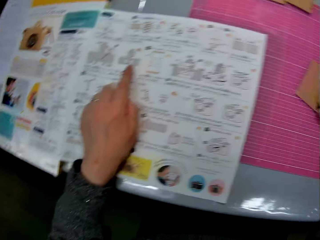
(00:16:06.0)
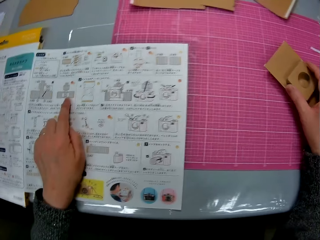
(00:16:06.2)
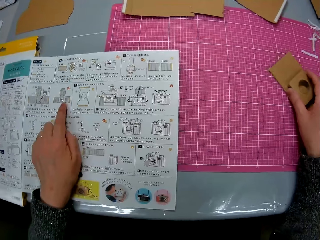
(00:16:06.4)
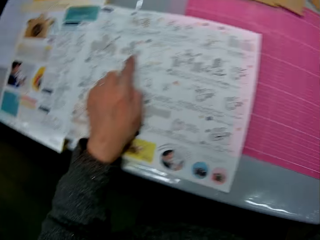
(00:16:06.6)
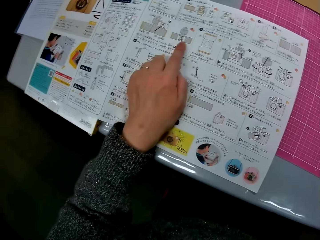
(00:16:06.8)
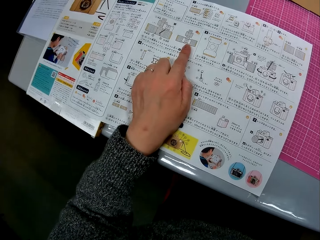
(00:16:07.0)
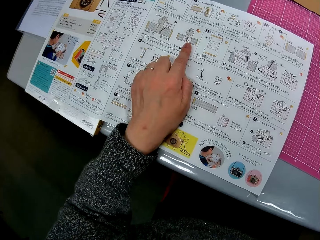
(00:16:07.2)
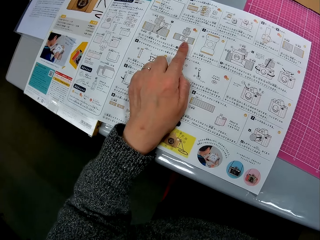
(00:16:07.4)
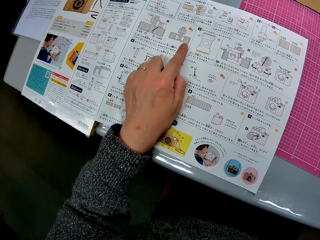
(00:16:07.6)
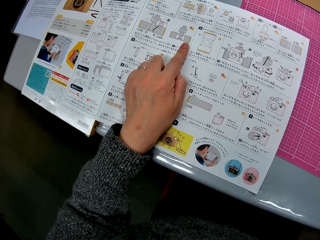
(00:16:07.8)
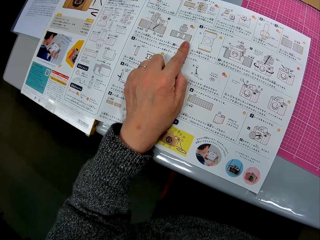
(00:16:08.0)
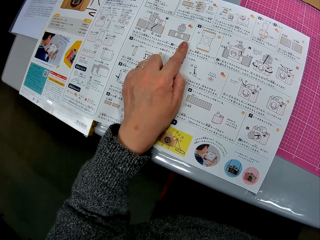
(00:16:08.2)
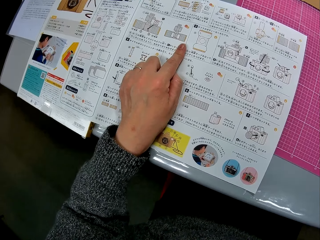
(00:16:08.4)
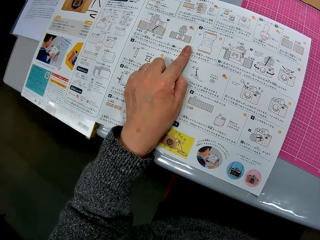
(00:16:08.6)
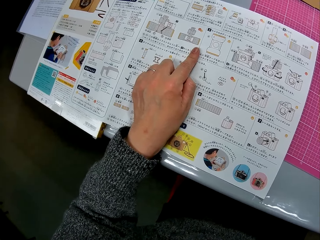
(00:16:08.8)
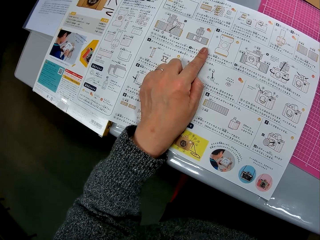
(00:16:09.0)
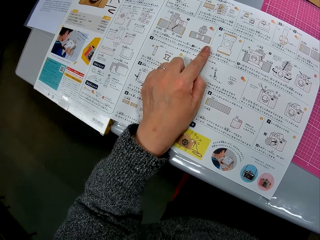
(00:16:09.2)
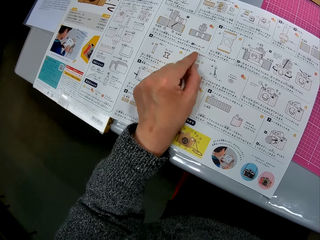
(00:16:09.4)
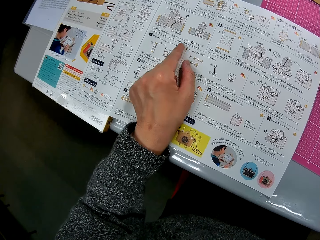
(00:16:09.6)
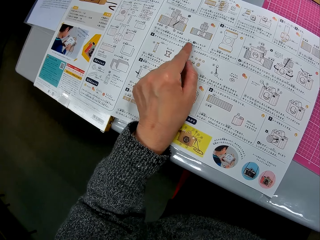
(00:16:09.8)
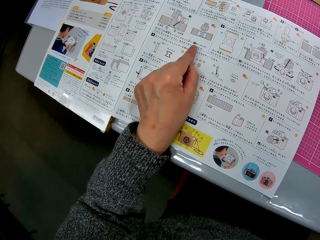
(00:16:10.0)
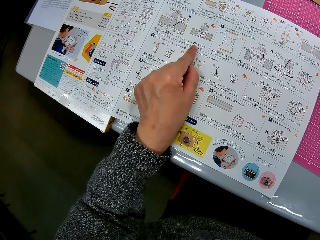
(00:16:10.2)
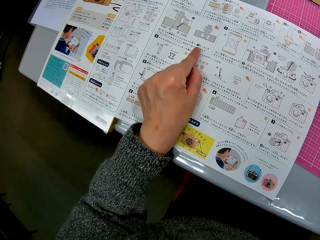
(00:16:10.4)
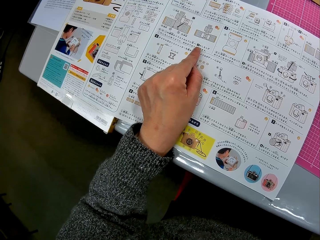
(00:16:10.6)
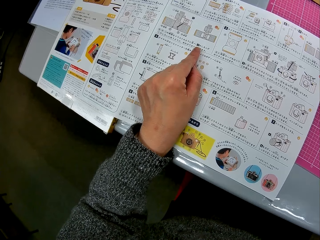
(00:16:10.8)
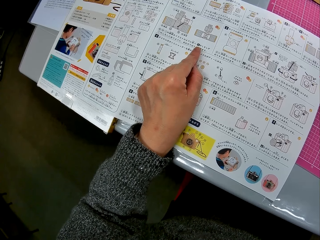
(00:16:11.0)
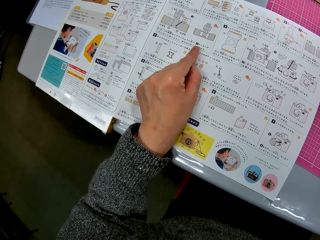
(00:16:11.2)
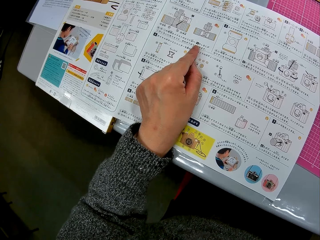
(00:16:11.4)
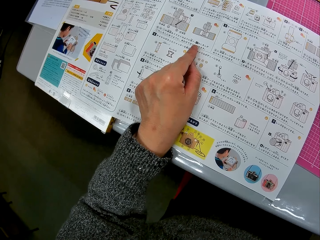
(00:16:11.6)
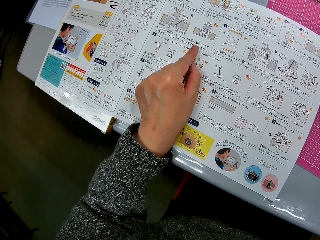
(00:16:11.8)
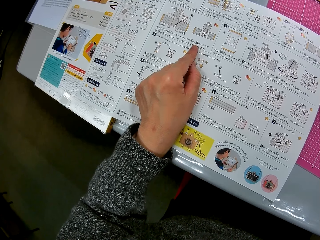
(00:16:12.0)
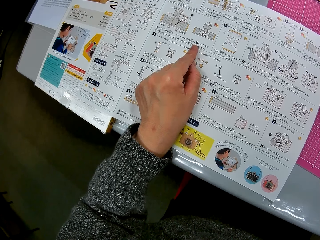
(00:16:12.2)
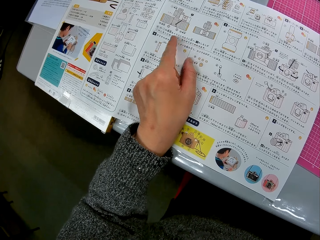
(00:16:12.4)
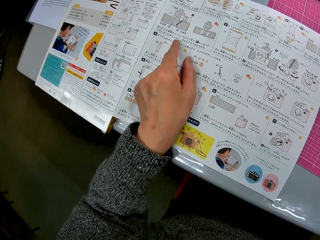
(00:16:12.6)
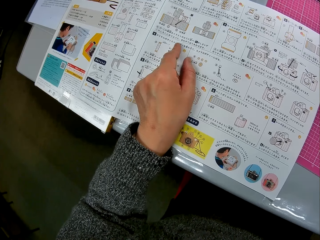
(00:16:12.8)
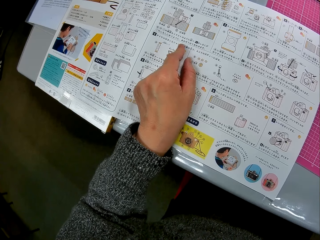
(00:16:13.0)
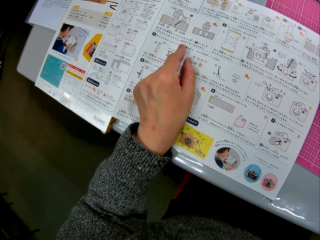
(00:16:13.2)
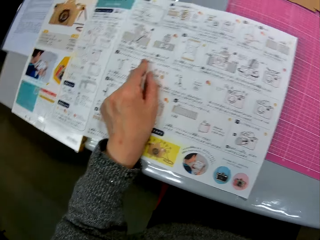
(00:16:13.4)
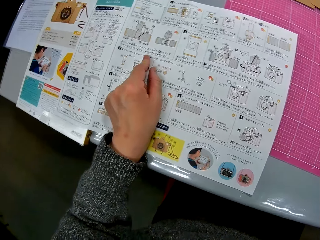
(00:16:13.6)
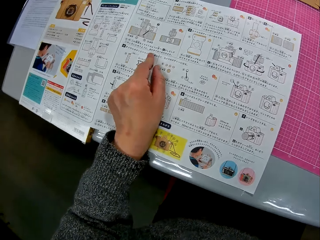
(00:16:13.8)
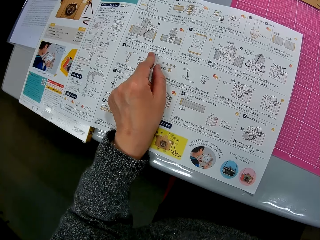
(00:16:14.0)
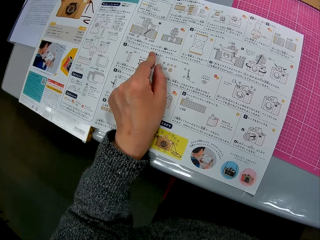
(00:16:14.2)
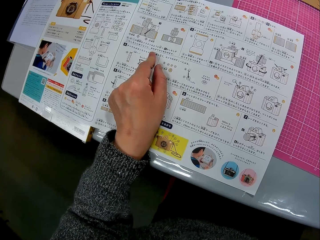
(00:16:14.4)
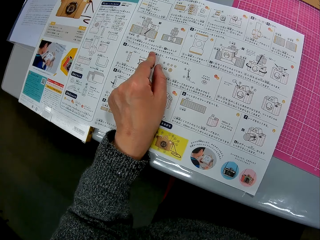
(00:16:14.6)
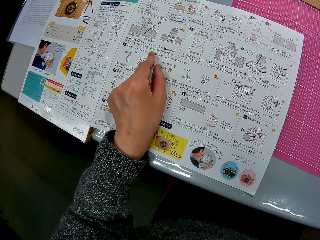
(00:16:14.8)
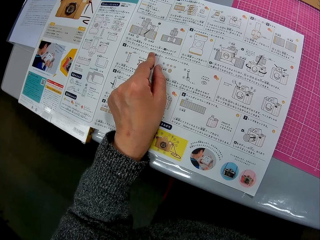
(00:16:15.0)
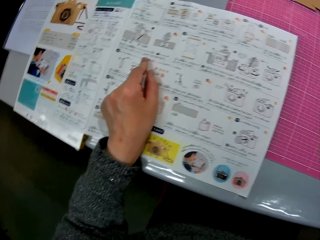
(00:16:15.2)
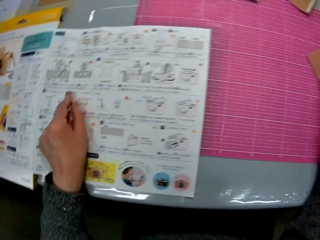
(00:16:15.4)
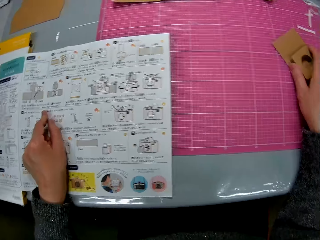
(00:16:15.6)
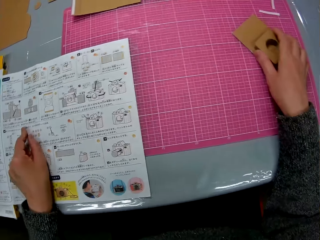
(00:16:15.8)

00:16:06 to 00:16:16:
The camera wearer puts the manual or book on the cutting mat. She drops the cardboard model in her right hand on the table. She turns to the book on the table. She looks at the manual.

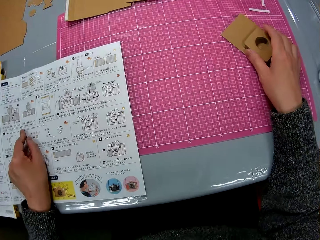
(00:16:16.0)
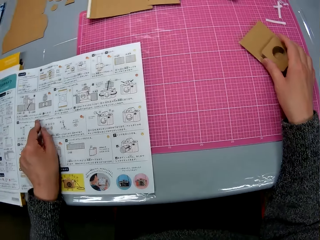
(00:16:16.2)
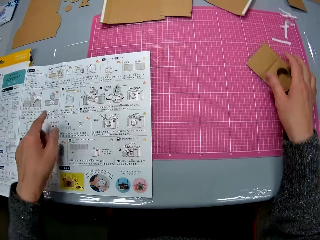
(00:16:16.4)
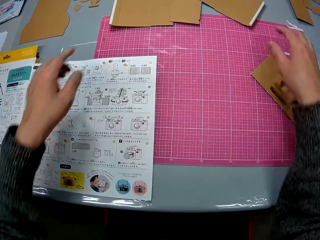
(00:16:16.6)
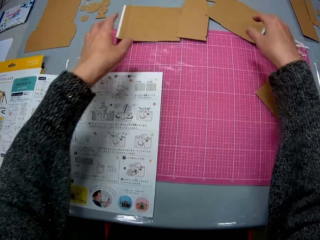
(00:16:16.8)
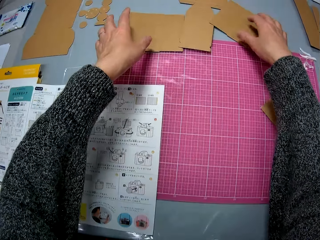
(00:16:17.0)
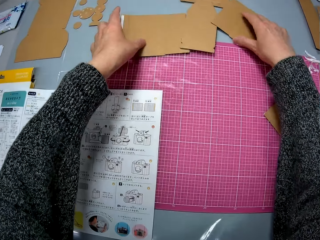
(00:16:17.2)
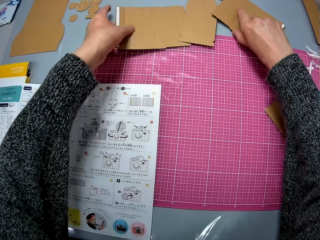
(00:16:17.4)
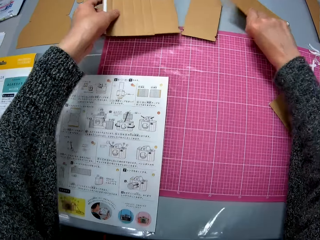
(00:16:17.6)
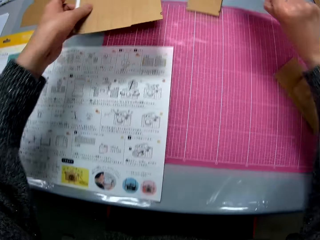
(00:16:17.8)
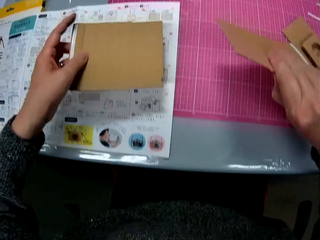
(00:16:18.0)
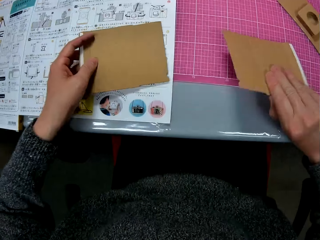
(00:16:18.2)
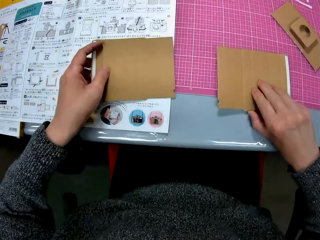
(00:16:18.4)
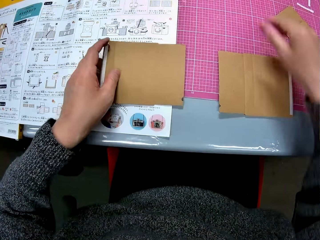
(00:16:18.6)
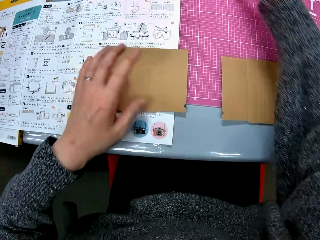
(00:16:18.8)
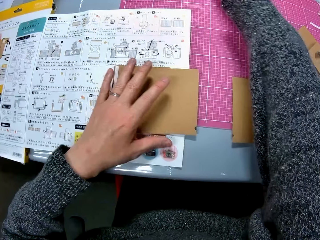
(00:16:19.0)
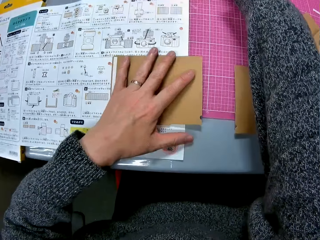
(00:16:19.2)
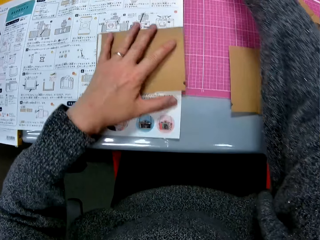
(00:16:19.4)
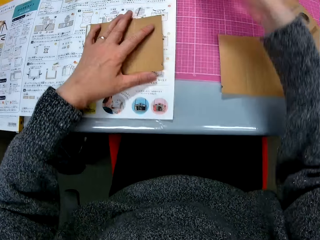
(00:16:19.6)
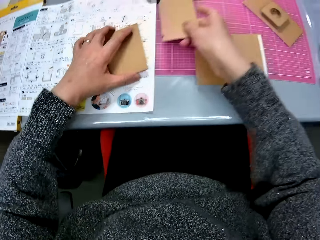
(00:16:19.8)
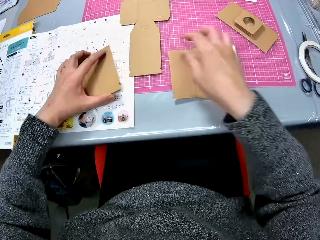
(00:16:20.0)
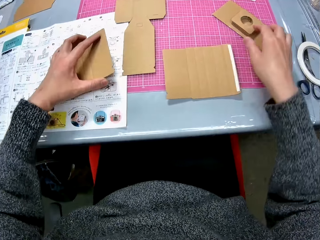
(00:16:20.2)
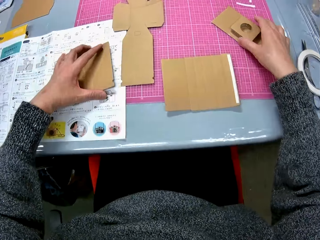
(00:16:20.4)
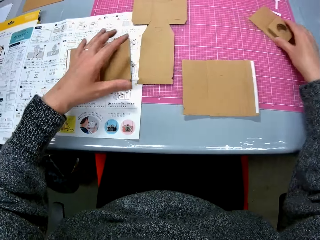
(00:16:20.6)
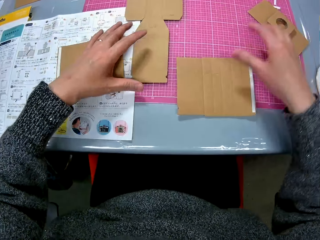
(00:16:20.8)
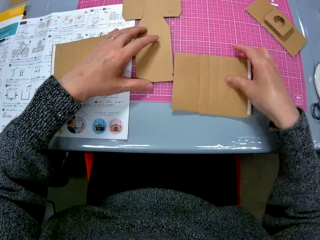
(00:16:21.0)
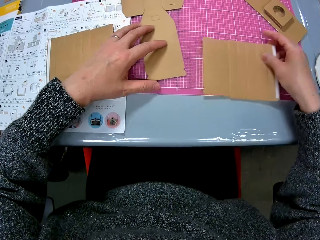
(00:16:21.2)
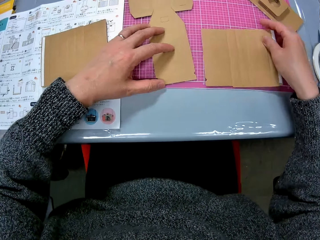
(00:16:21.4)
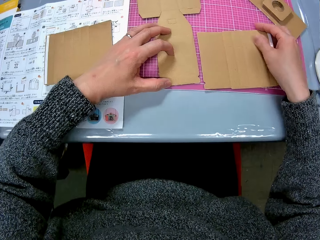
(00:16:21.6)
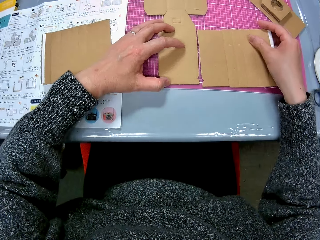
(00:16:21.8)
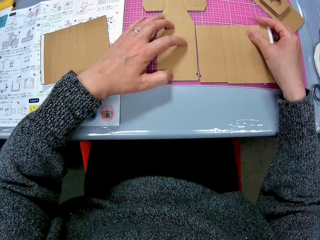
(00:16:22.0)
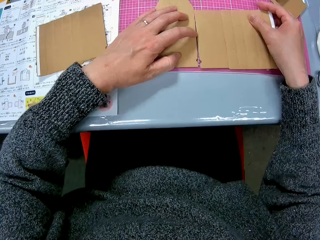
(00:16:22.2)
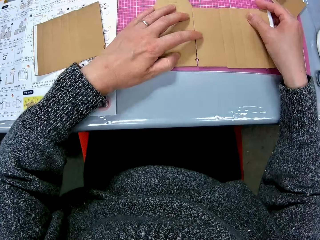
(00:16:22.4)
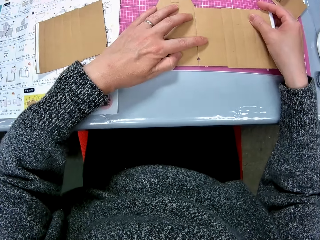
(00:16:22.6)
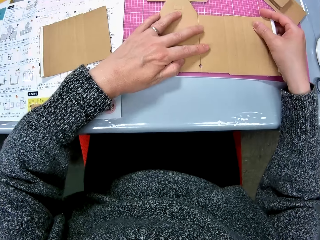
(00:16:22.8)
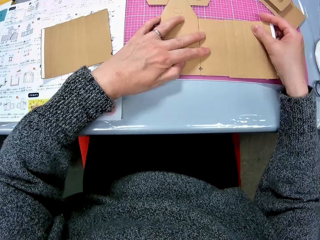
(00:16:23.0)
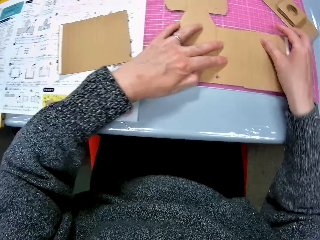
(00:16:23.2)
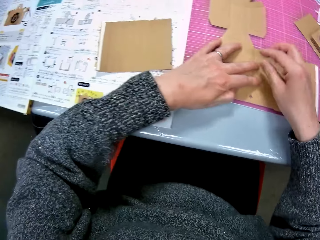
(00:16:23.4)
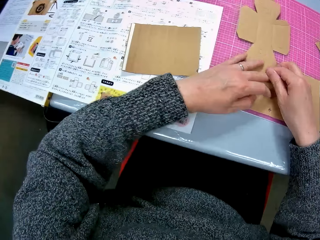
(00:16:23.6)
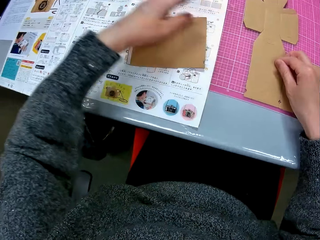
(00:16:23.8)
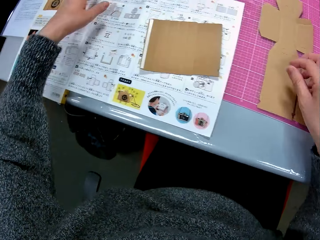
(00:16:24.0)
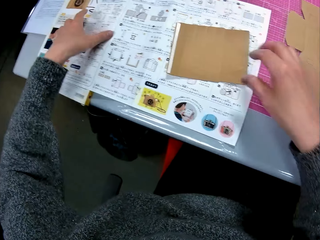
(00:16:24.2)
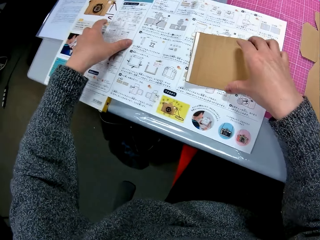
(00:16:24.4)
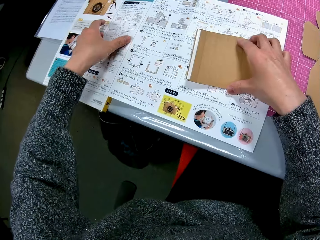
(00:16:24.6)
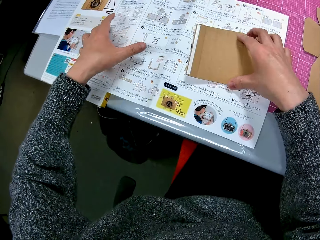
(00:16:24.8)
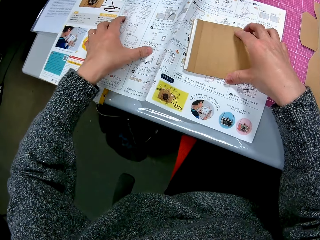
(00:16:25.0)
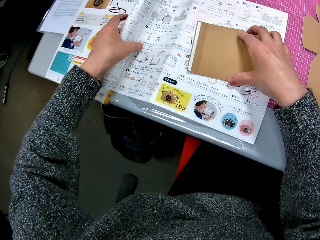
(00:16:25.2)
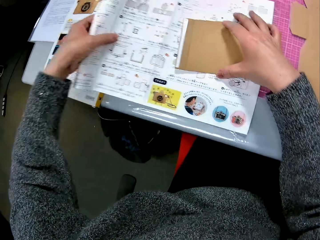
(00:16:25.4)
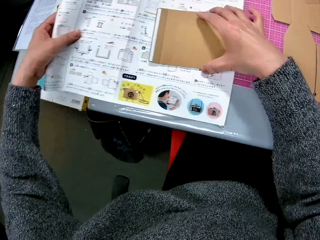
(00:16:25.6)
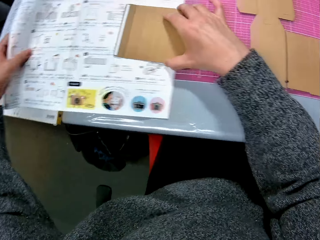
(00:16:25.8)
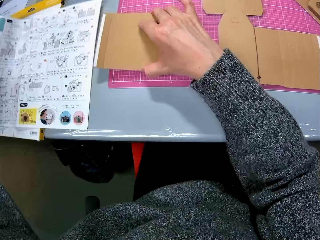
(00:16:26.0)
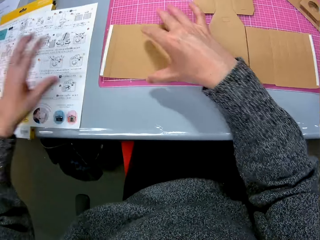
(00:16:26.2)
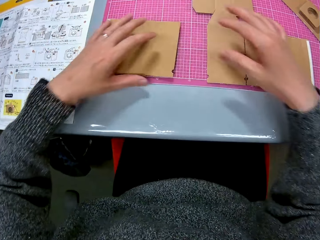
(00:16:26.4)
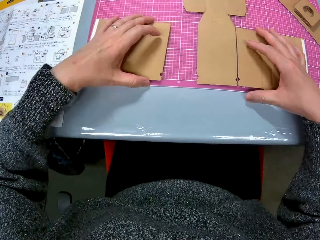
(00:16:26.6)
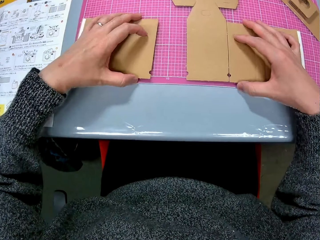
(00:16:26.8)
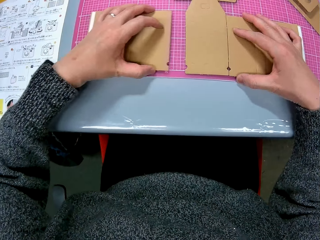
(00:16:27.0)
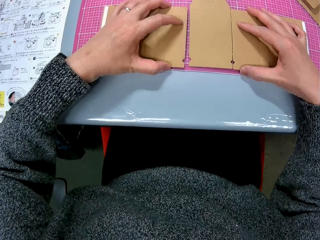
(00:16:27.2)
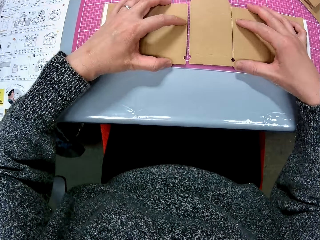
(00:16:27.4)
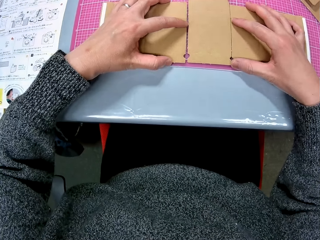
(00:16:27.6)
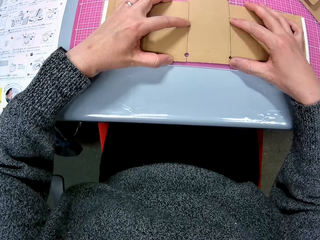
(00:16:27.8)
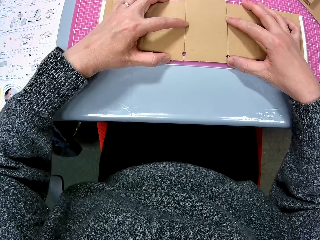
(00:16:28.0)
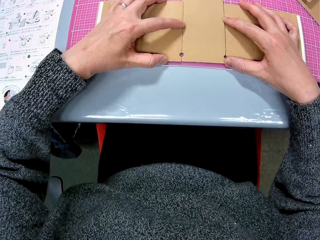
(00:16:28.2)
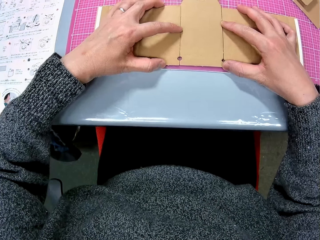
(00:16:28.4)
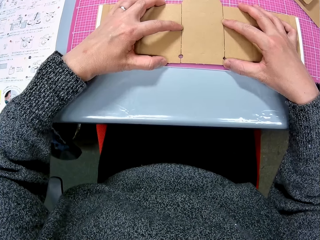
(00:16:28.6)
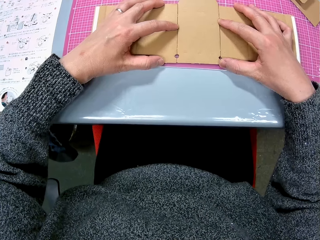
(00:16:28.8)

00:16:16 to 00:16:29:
The camera wearer looks at the model. She picks up cardboard papers or paperboards from the table with her two hands. She drops the cardboard papers on the cutting mat in front of her on the table. She moves the paperboard. She picks up another cardboard paper from the table with her right hand. She drops the cardboard paper on the cutting mat in front of her on the table. She moves the paperboard. She arranges the cardboard paper on the table with her two hands. She moves the paperboards. She touches the manual. She touches the paperboard. She moves the manual. She puts the paperboard on the cutting mat. She touches the paperboards and moves the paperboard.
